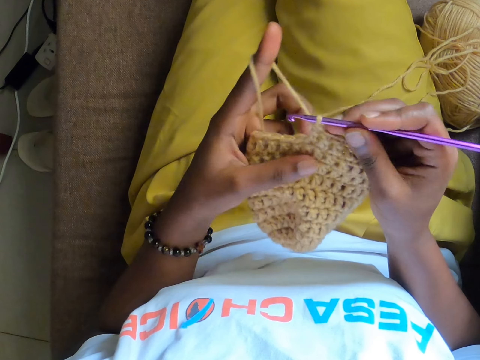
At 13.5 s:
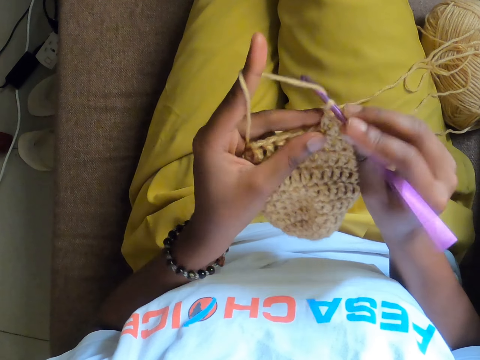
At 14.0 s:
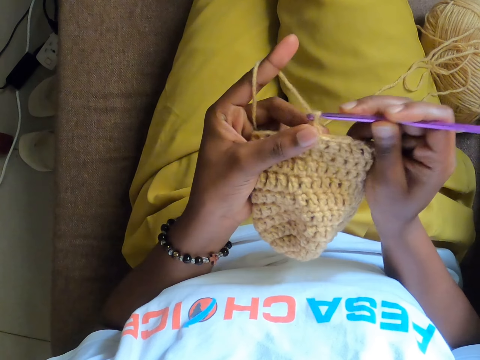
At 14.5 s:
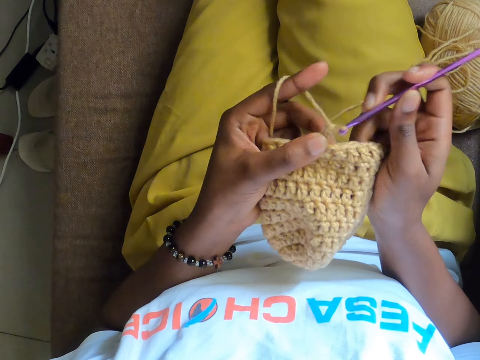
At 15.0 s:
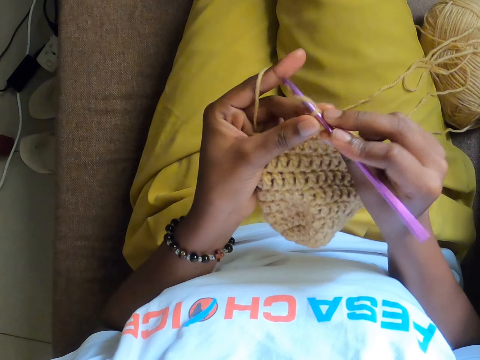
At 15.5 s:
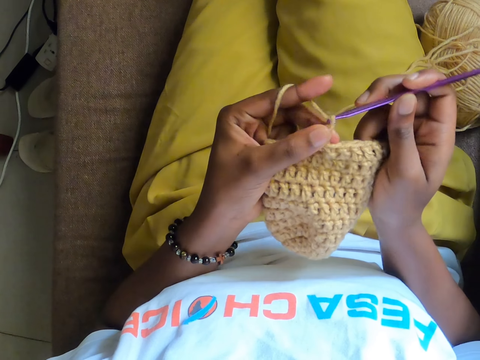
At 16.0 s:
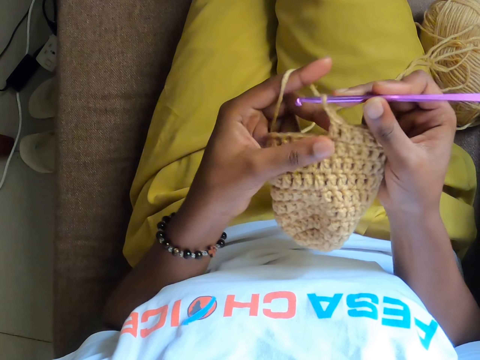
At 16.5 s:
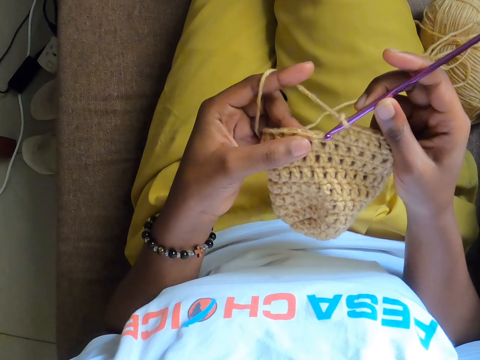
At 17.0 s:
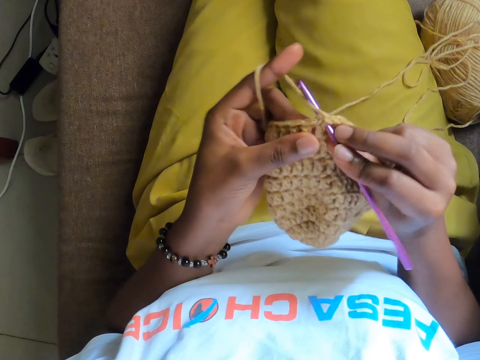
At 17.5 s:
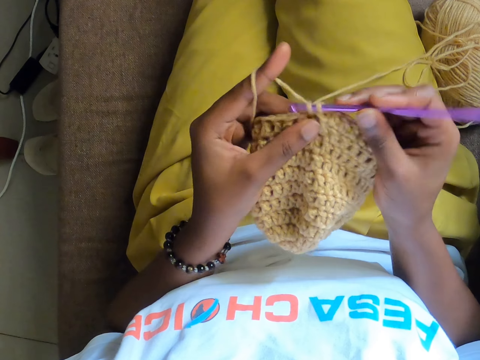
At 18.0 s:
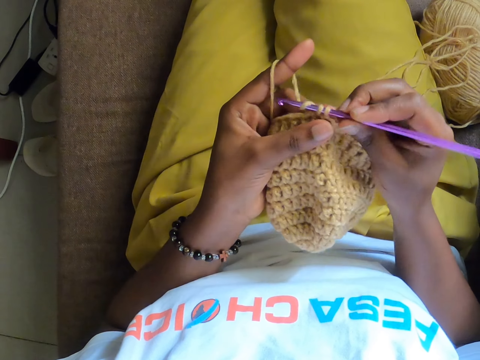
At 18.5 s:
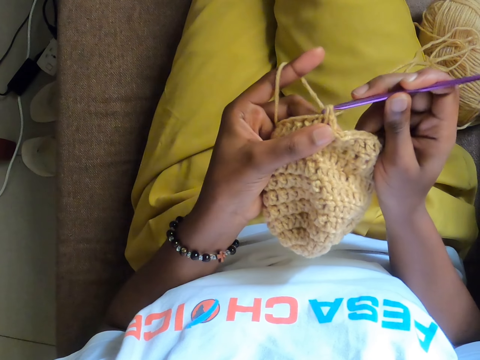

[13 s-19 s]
The camera wearer knits the strand of wool into the knitted yarn with the knitting hook in her right hand.

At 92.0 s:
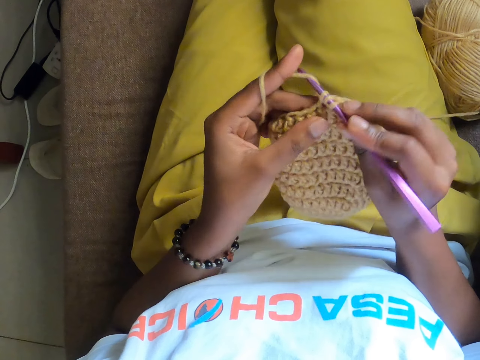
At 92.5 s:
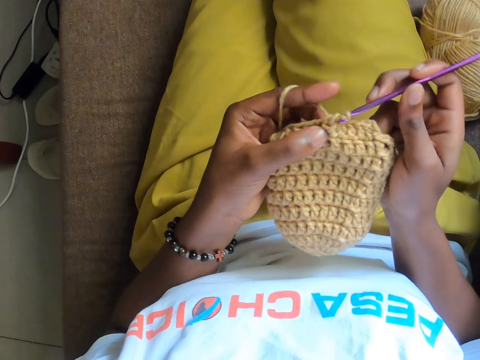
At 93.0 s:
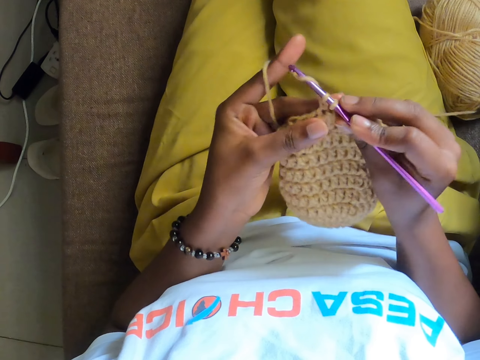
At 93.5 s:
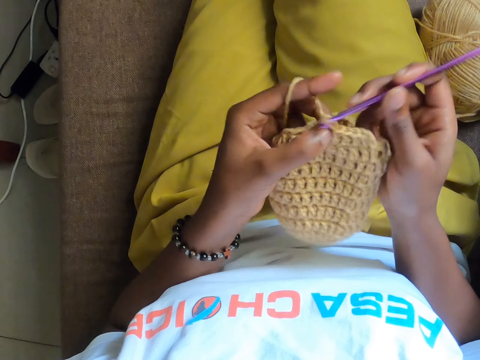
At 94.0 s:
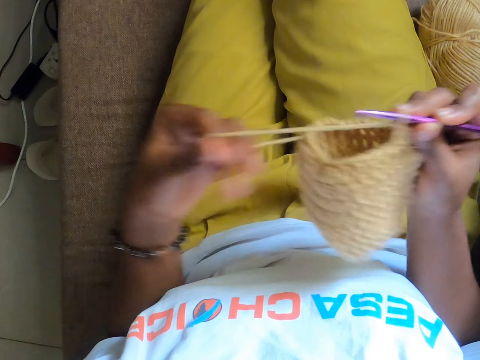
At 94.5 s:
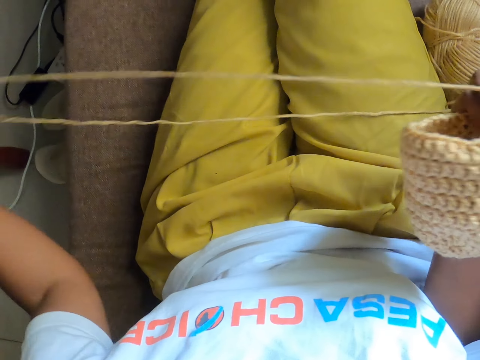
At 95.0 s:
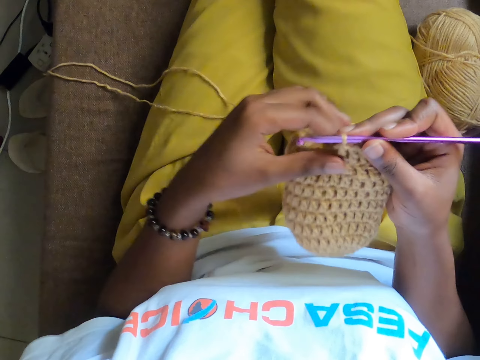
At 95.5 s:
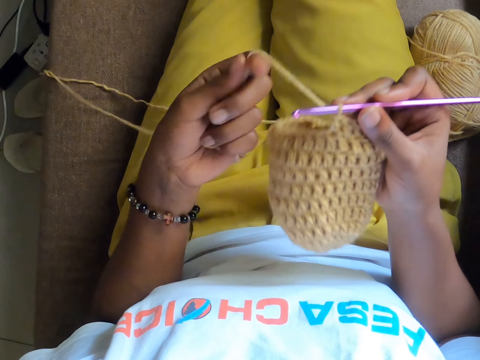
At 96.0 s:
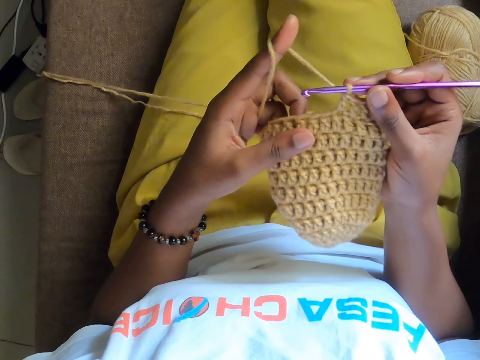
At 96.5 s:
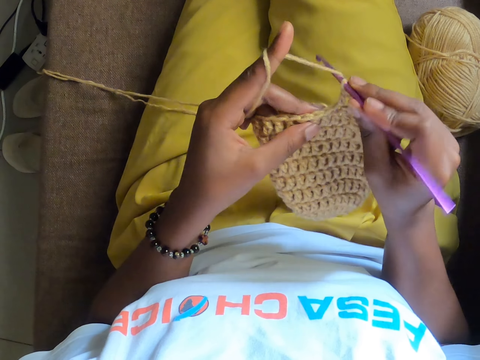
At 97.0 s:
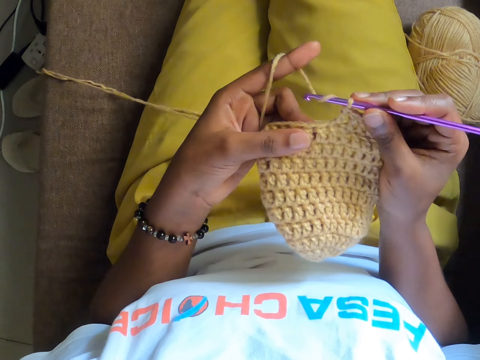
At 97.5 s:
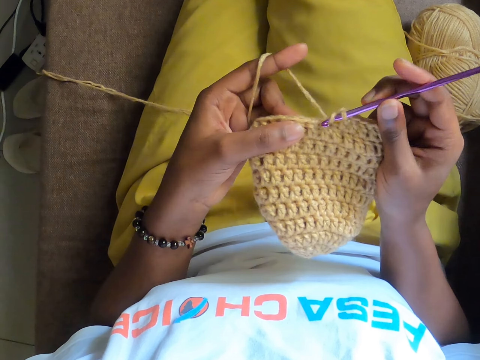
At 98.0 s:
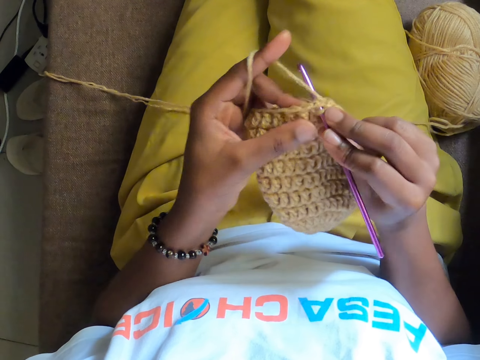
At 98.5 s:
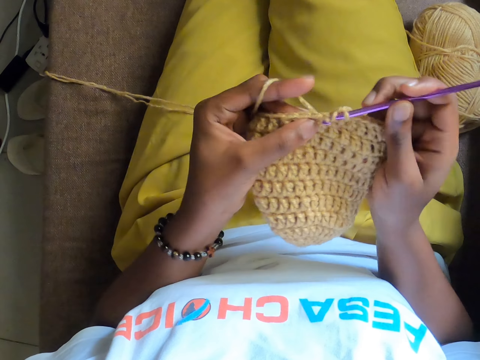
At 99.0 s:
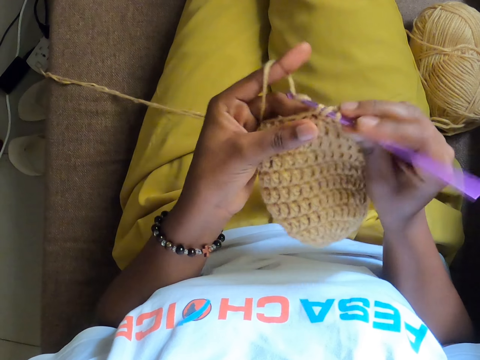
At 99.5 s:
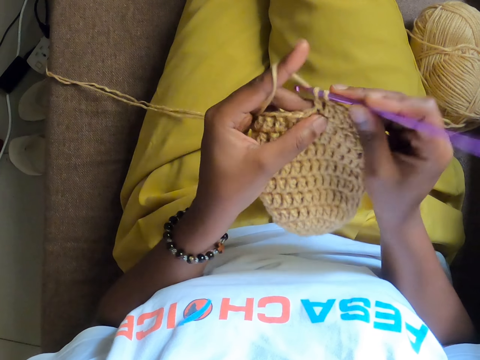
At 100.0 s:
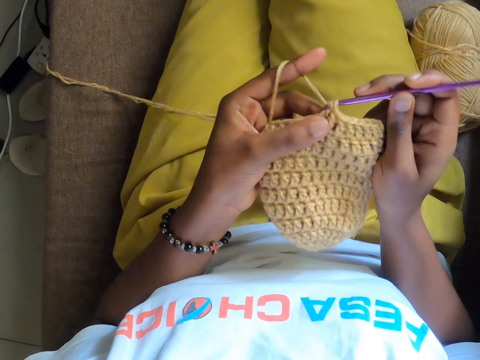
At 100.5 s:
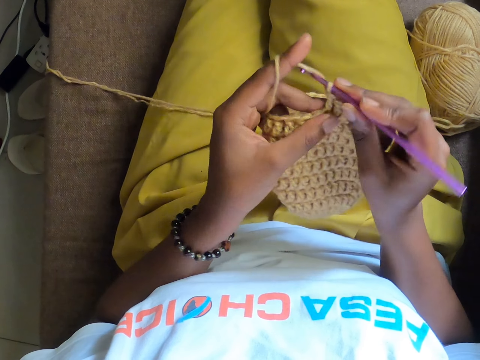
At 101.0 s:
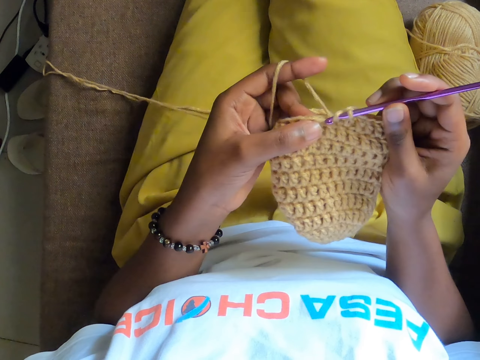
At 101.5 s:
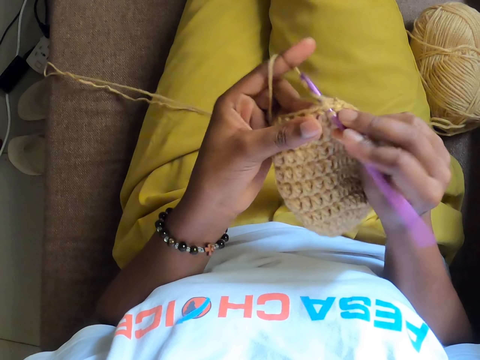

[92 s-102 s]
The camera wearer pulls the strand of wool with her left hand. She rolls the strand of wool on the index finger of her left hand. She knits the strand of wool into the knitted yarn with the knitting hook in her right hand.

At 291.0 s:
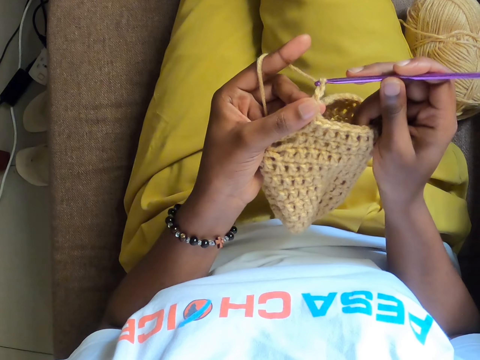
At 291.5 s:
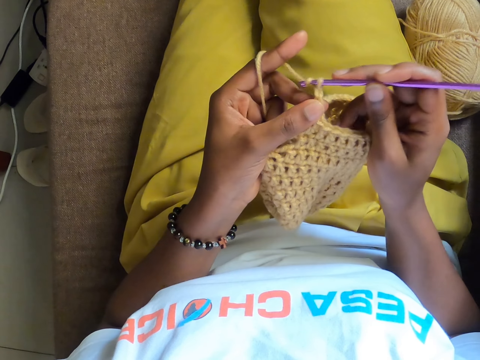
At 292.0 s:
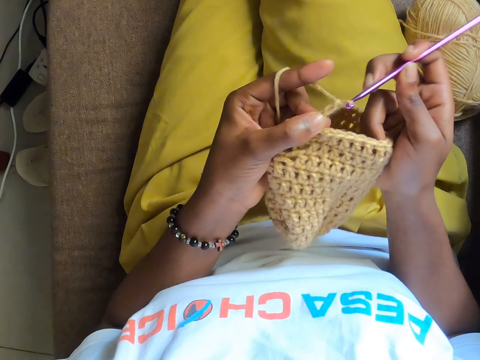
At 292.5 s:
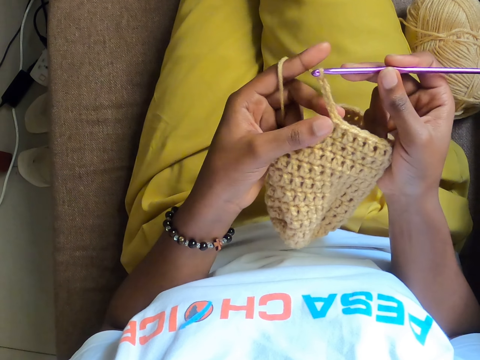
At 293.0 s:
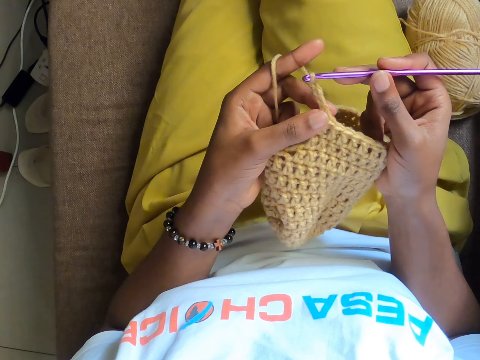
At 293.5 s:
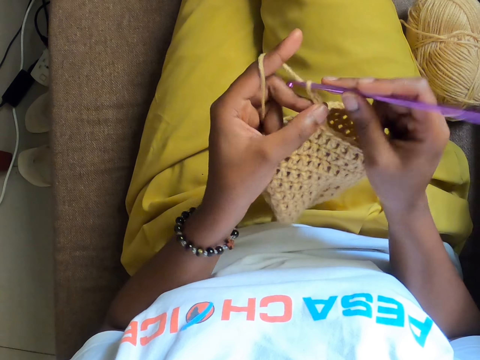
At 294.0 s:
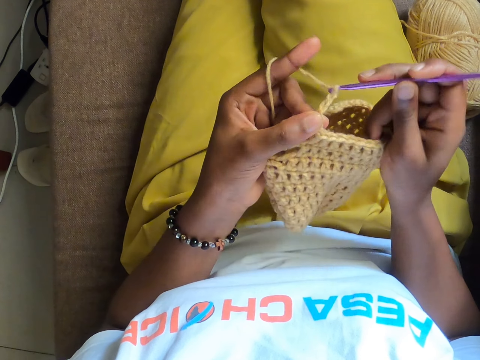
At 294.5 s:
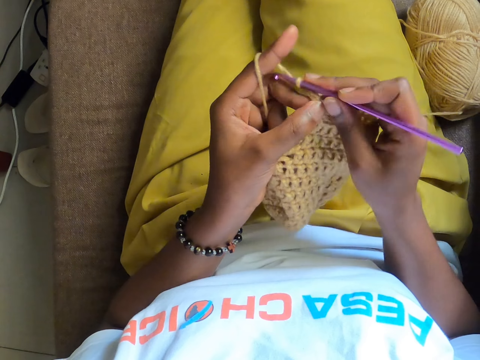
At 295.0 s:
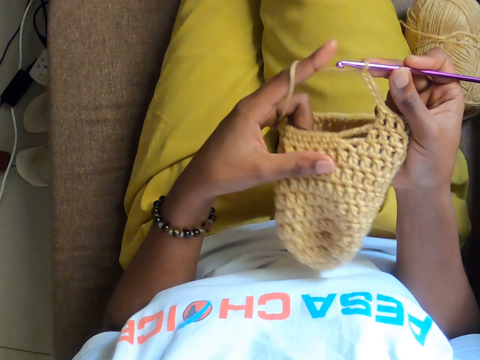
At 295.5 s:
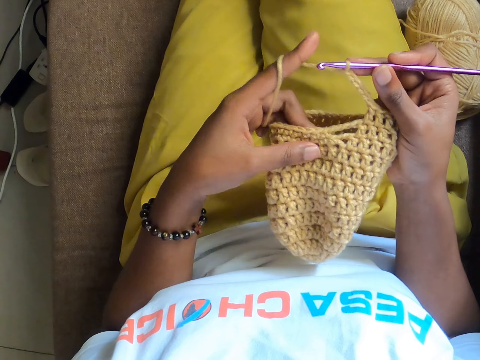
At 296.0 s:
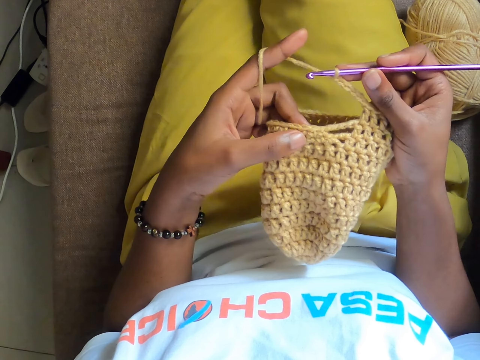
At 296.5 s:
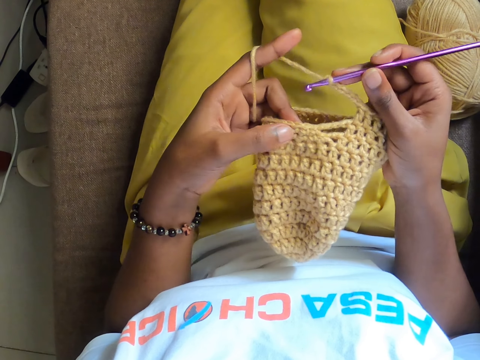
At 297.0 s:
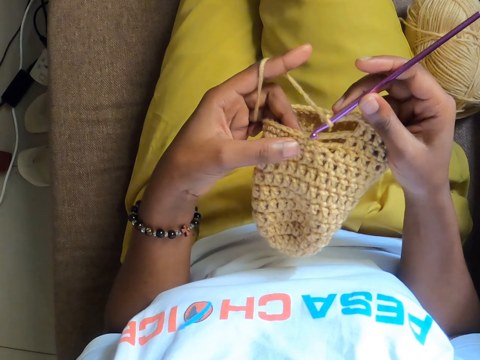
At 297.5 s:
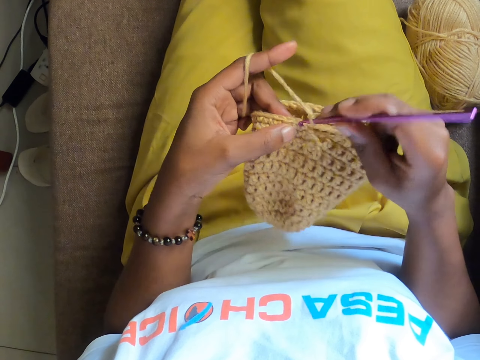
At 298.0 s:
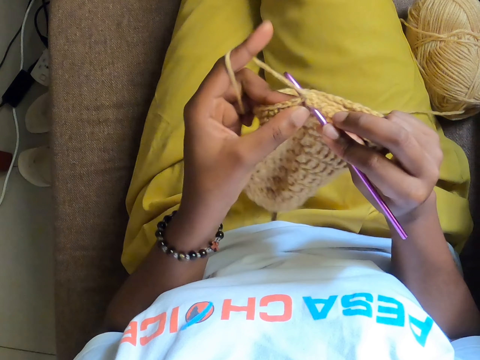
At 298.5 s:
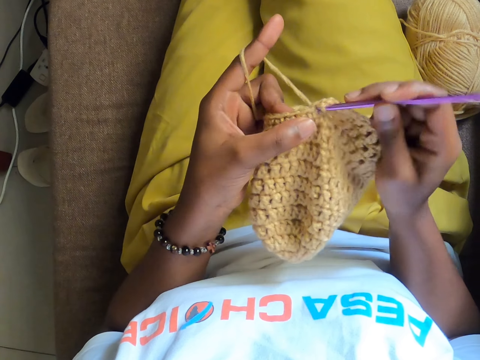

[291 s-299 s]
The camera wearer counts the thread on the cloth. They knit the cloth.
